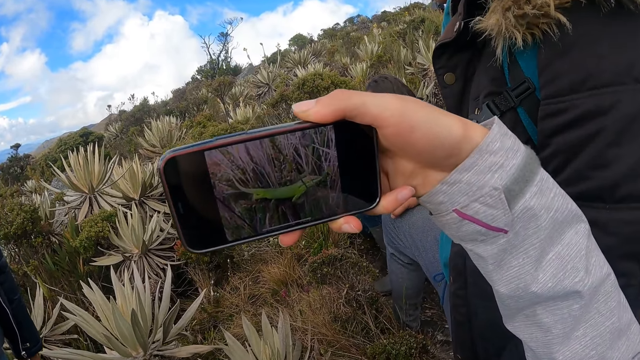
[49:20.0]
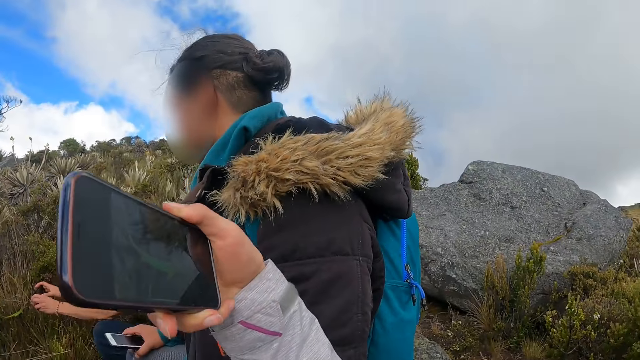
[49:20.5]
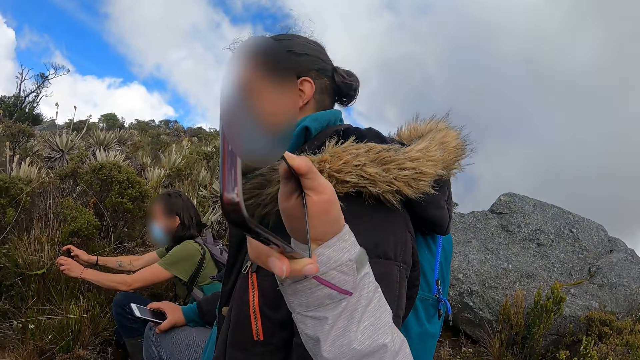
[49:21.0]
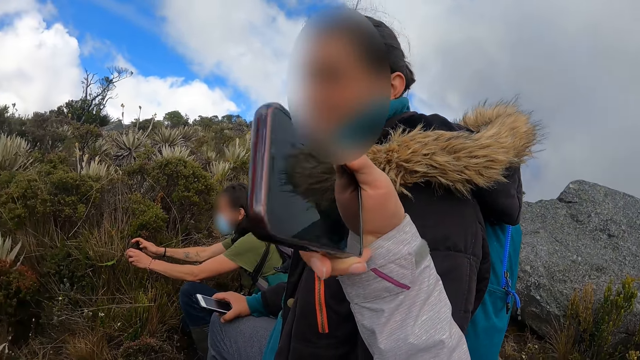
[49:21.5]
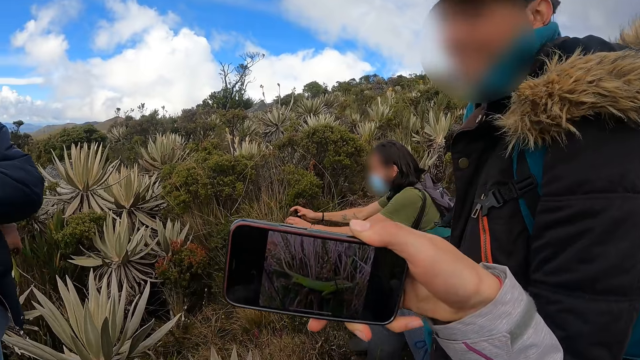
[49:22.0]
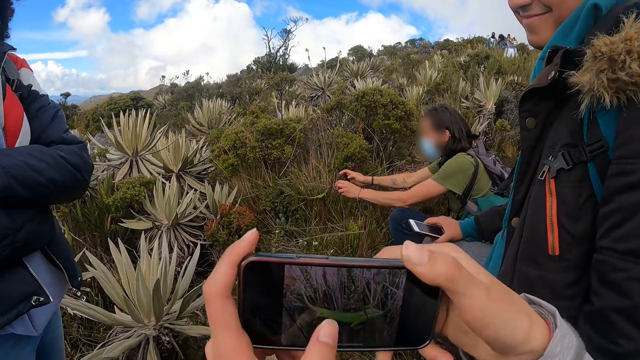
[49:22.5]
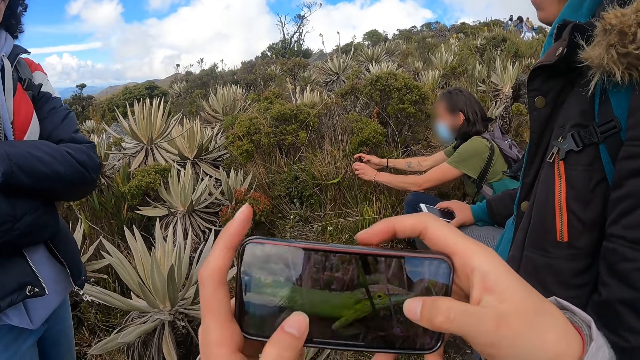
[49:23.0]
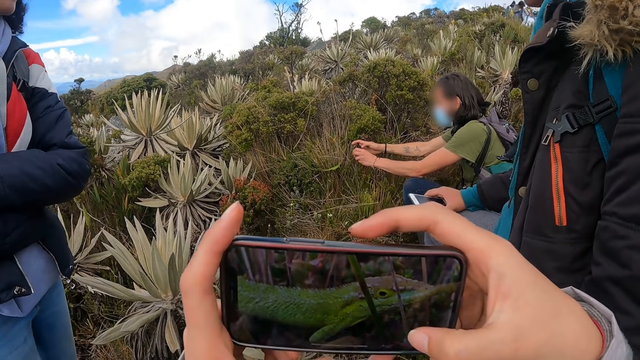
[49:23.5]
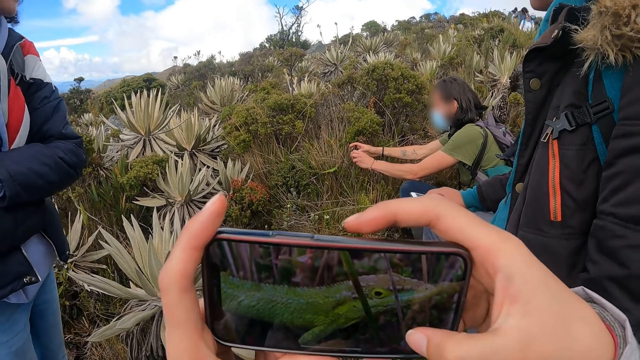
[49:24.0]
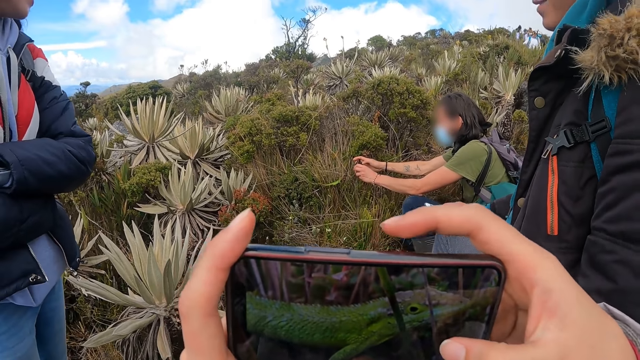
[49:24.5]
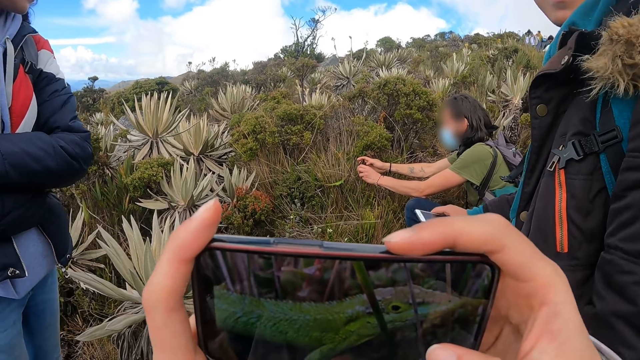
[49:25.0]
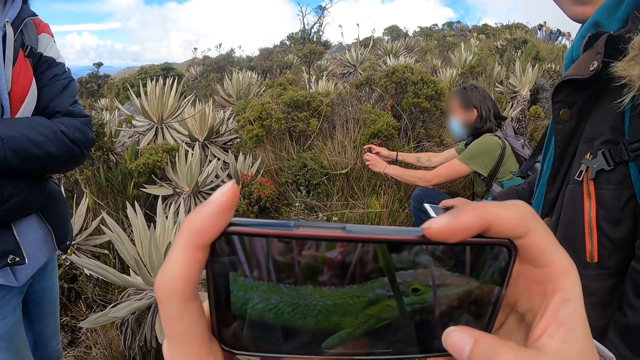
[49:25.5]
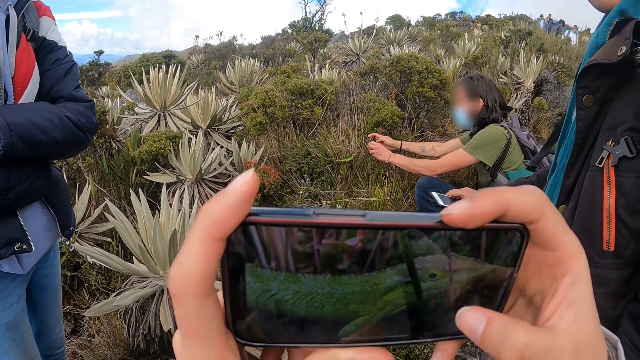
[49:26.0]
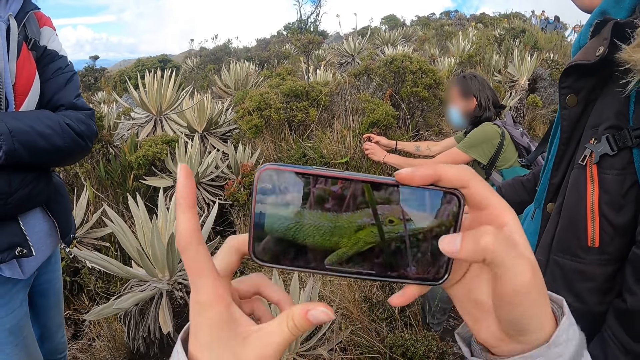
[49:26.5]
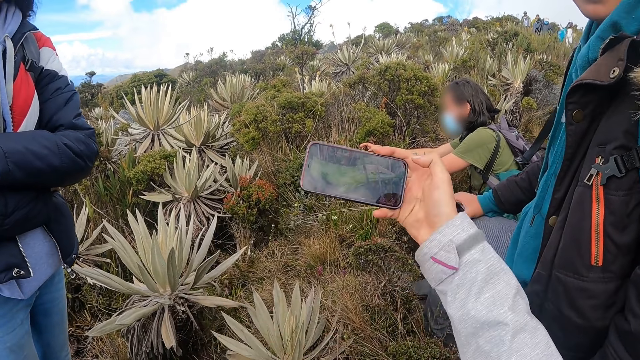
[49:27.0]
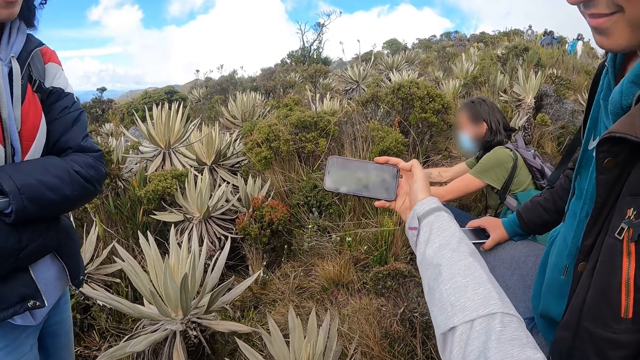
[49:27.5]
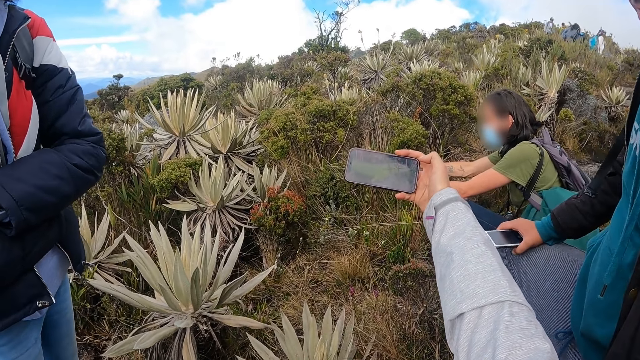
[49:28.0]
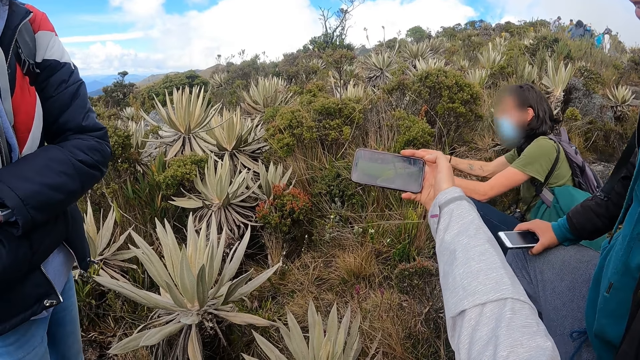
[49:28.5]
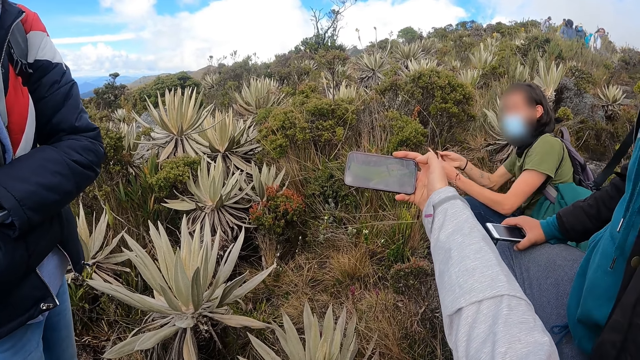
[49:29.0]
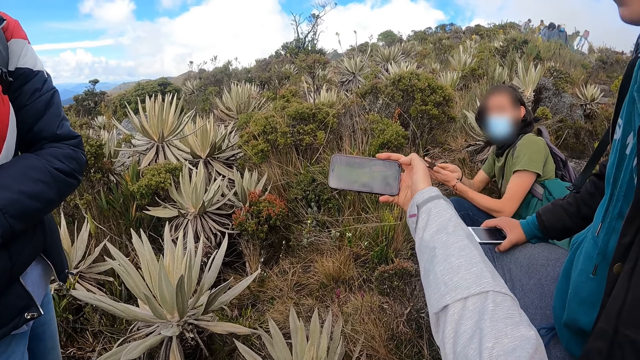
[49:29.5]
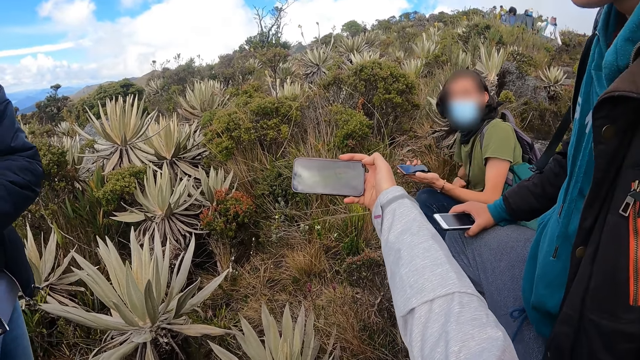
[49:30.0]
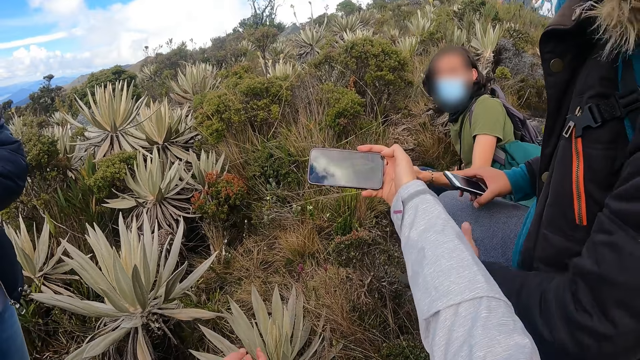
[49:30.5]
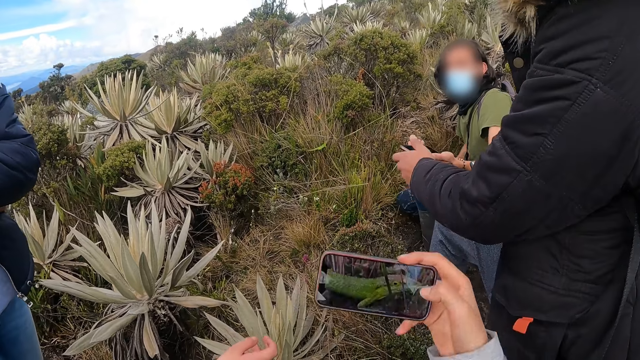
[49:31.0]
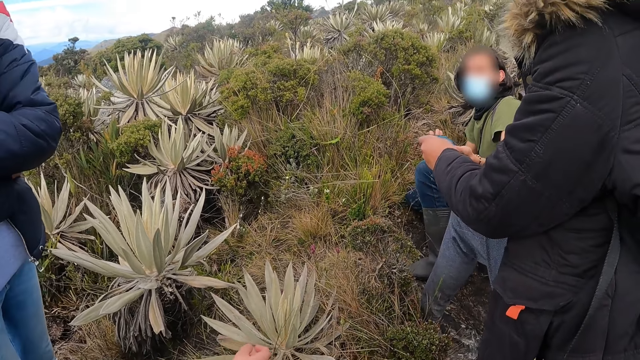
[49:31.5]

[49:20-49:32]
The camera wearer looks at the picture in her phone. She holds the phone with her hands, zooms in the screen of the phone with her hands, and stretches the phone forward with her right hand. The man holds the phone in his left hand. The man passes the phone to another man with his left hand. The camera wearer lowers her hand.
